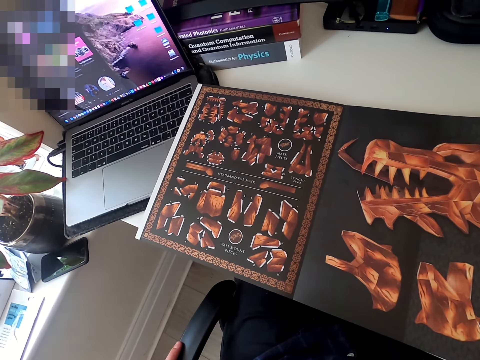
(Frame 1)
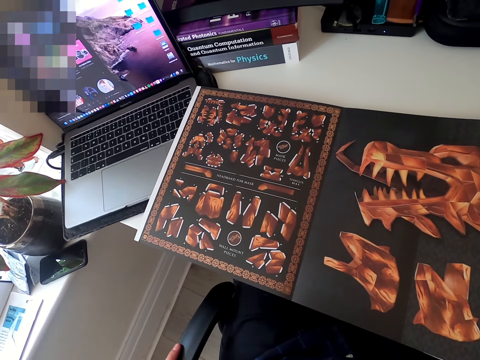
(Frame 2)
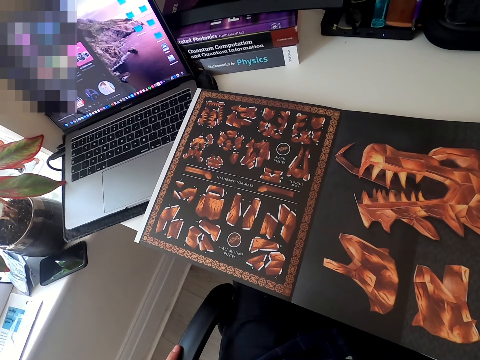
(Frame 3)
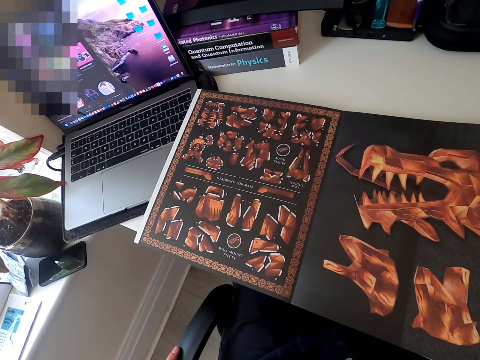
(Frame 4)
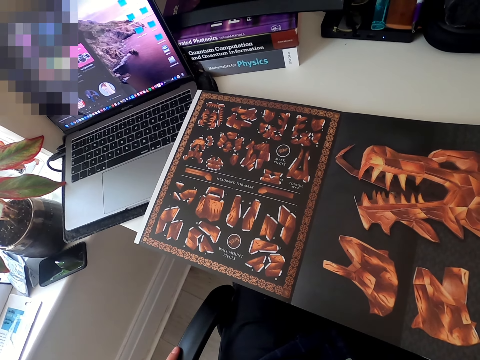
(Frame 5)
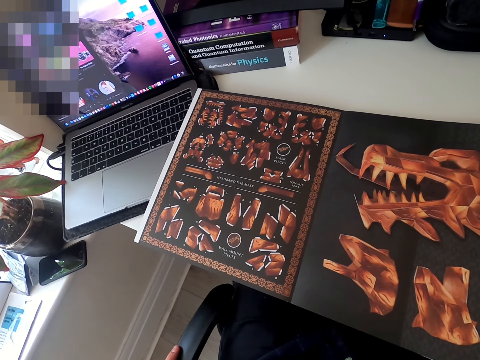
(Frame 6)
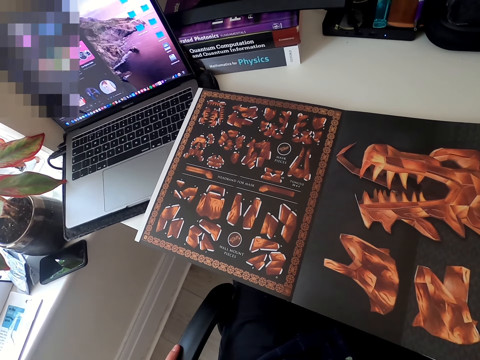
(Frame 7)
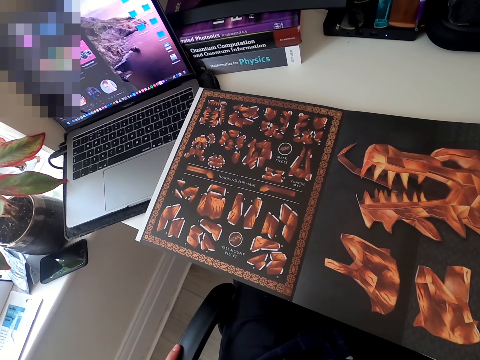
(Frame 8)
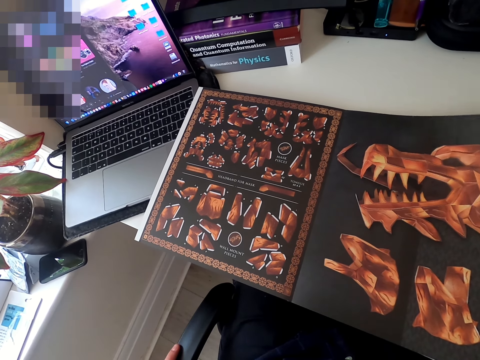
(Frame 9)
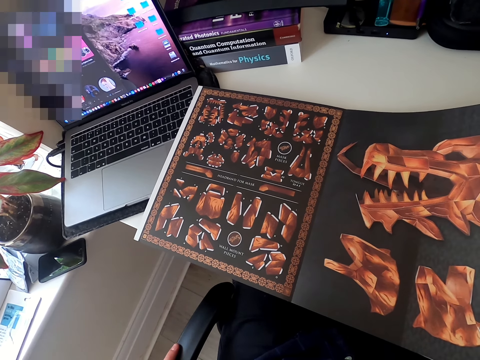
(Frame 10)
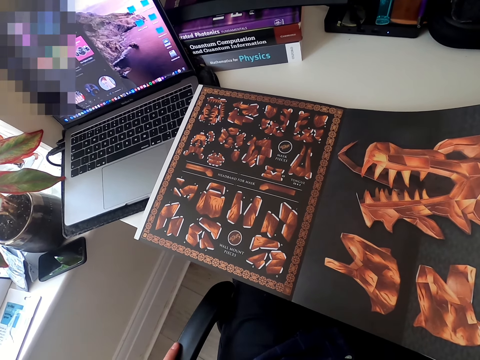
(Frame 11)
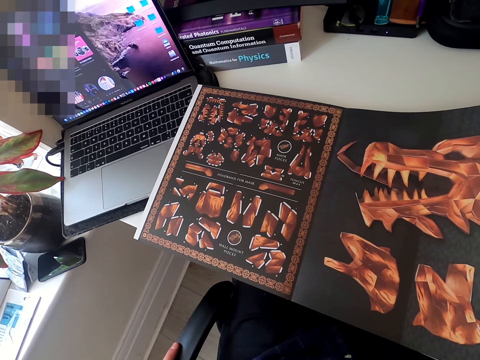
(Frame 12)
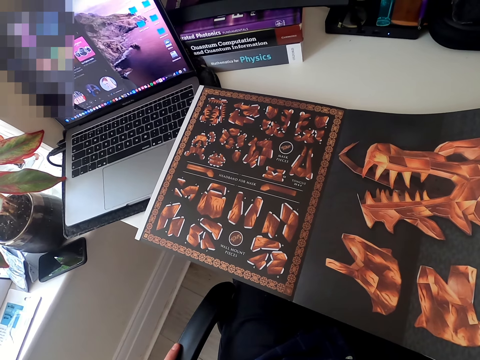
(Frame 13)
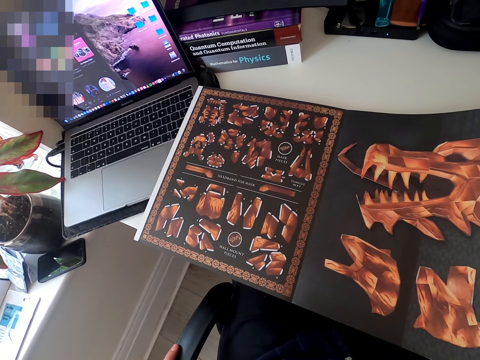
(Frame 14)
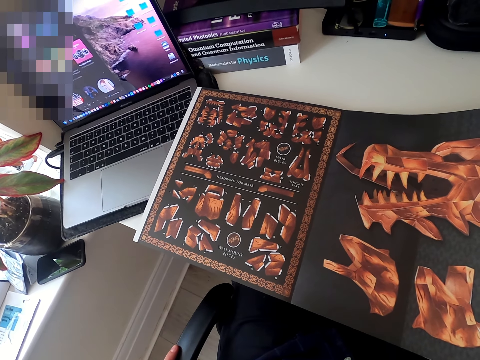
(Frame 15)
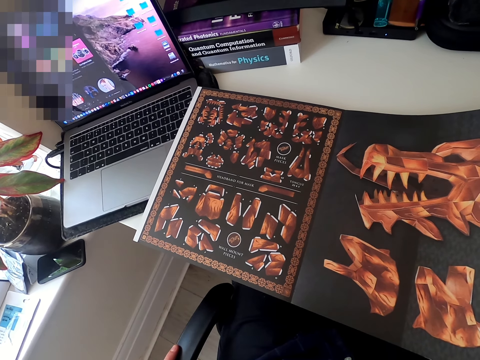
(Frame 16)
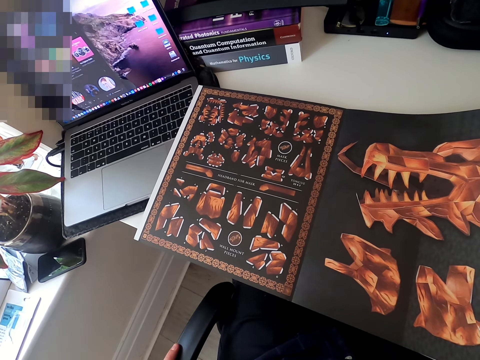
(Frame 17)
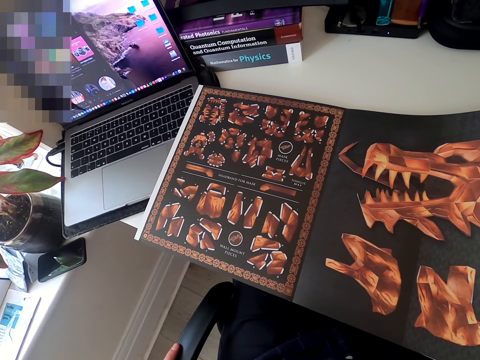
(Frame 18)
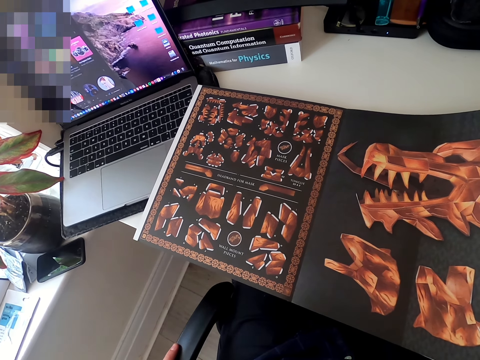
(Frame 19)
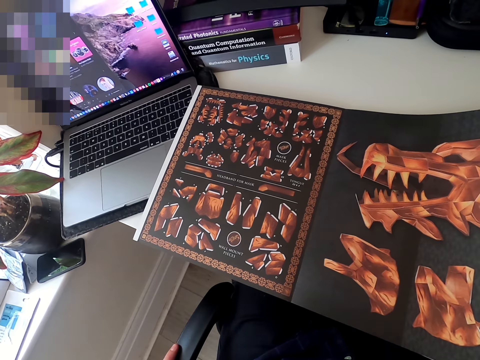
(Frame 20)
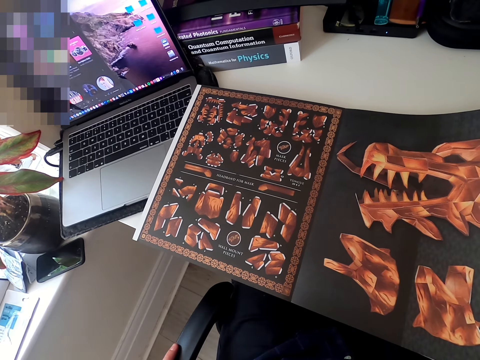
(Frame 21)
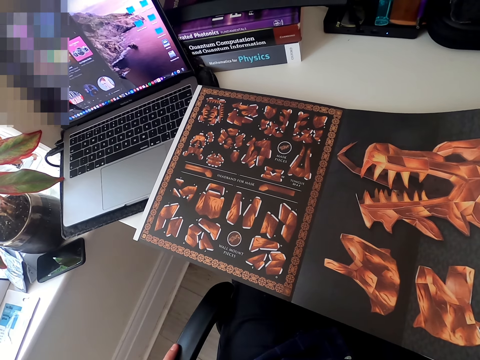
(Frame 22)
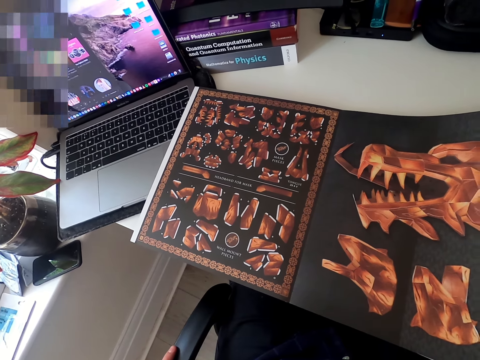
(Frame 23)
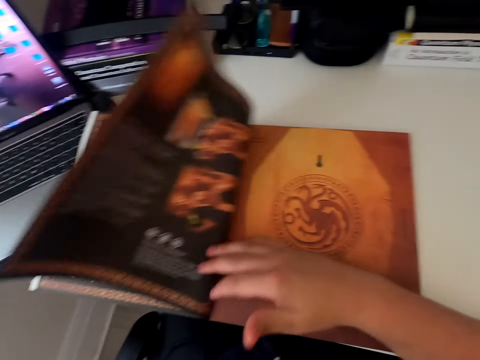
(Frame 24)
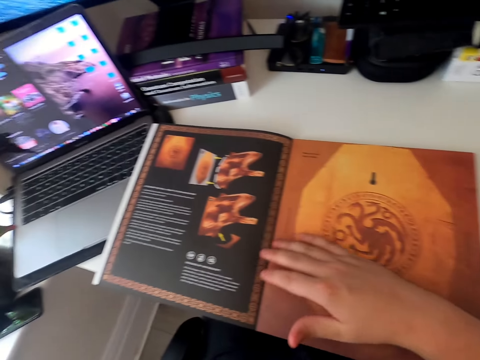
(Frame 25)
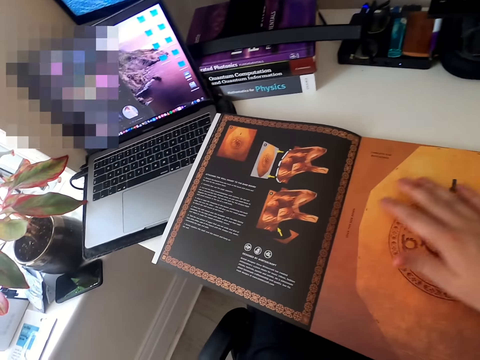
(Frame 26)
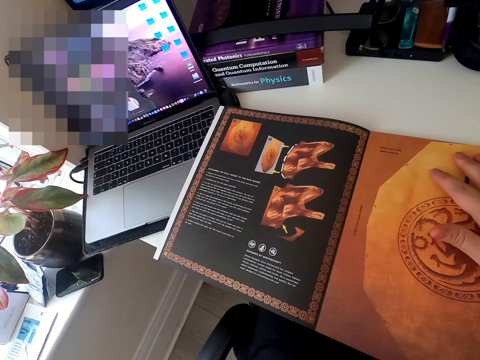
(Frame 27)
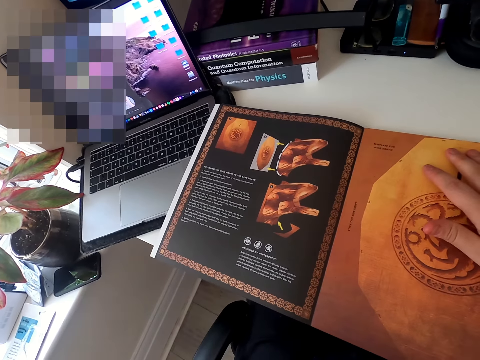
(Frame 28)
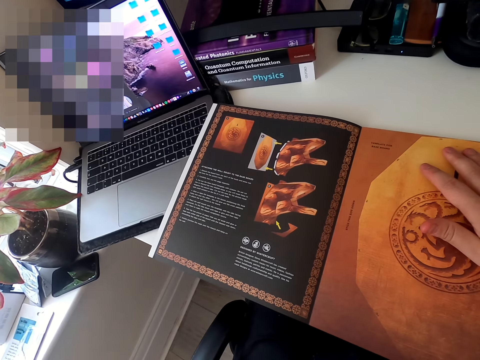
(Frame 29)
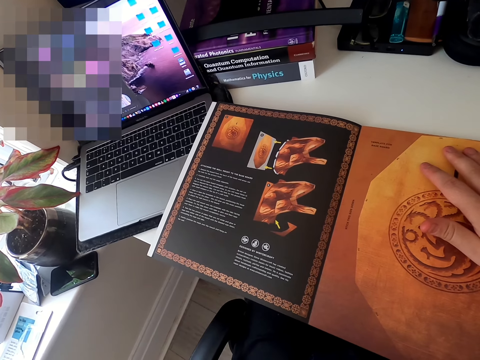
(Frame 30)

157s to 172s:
The camera wearer touches the paper craft book and stares at the paper craft book. They open the next page of the card board book. They touch the paper craft.

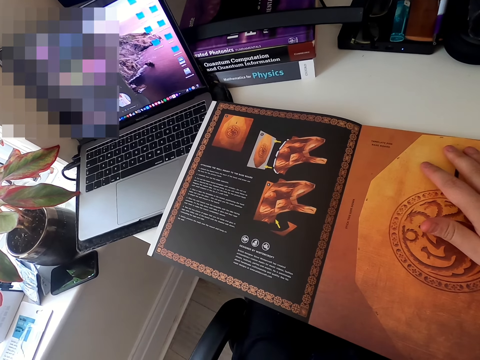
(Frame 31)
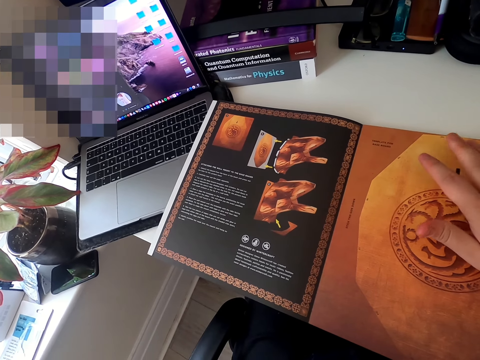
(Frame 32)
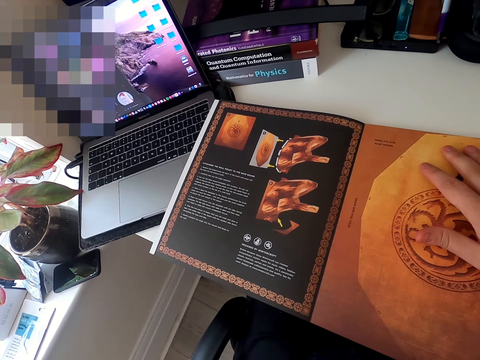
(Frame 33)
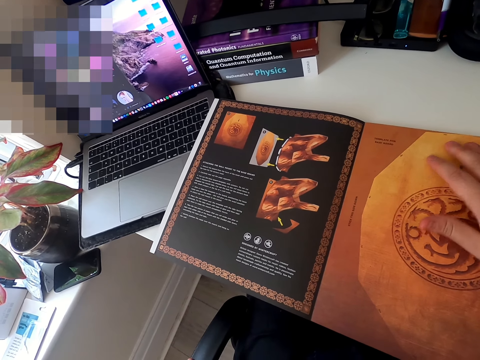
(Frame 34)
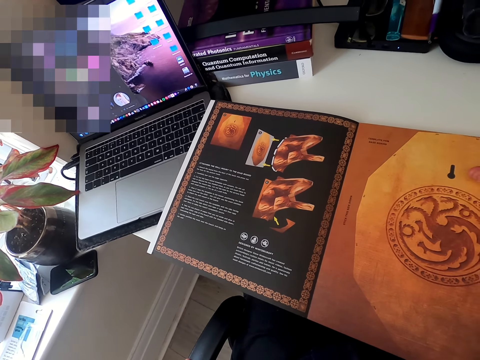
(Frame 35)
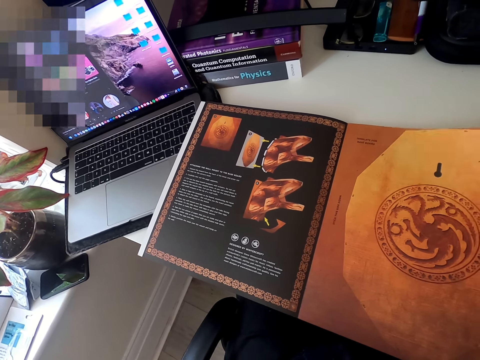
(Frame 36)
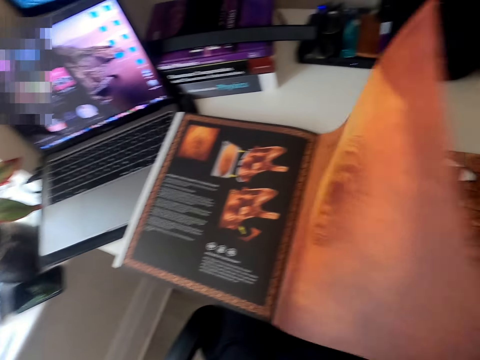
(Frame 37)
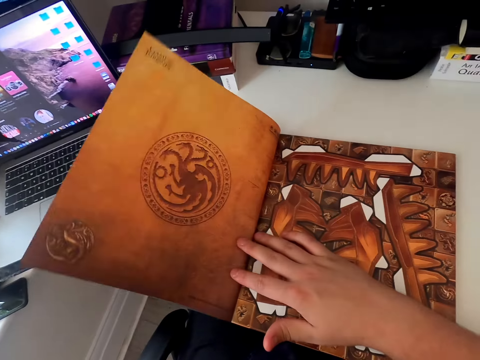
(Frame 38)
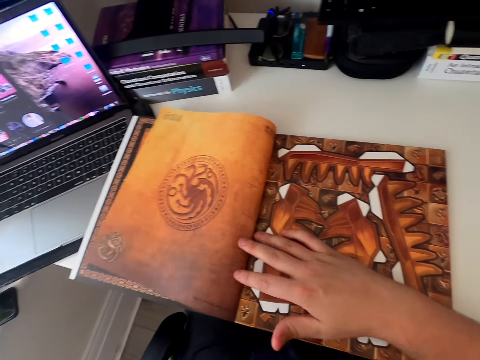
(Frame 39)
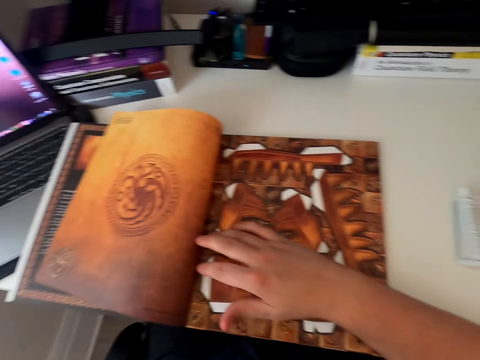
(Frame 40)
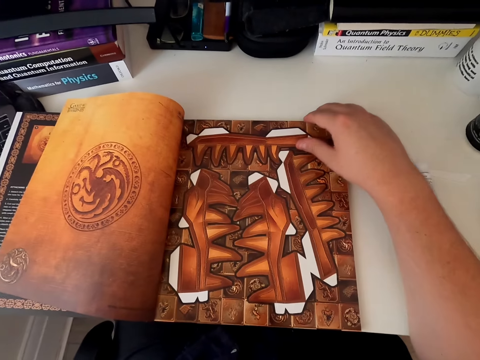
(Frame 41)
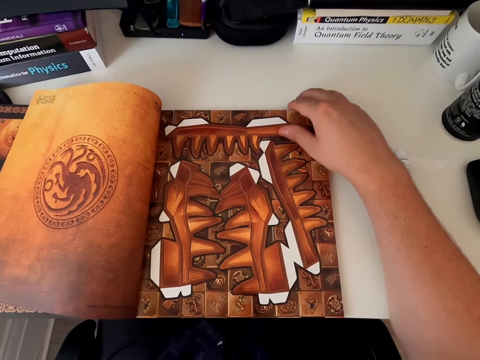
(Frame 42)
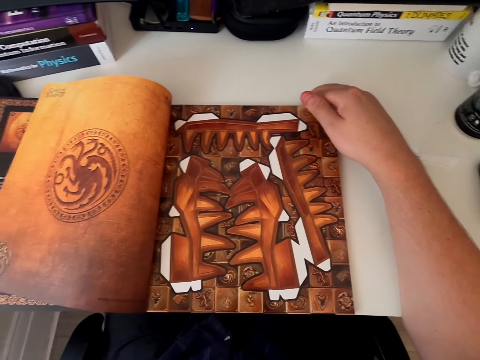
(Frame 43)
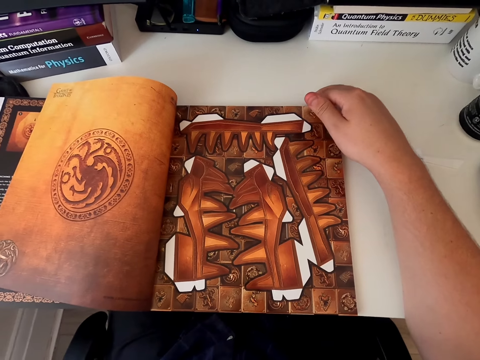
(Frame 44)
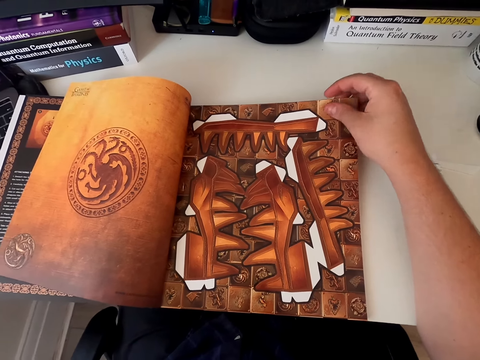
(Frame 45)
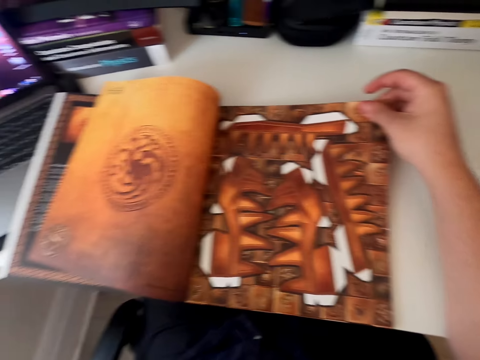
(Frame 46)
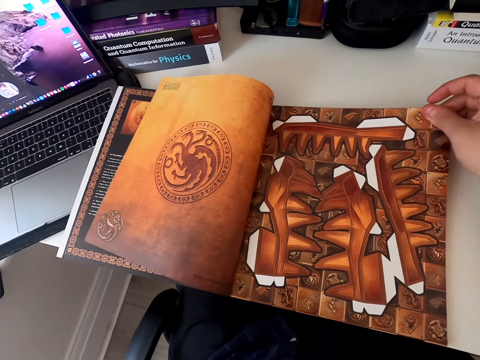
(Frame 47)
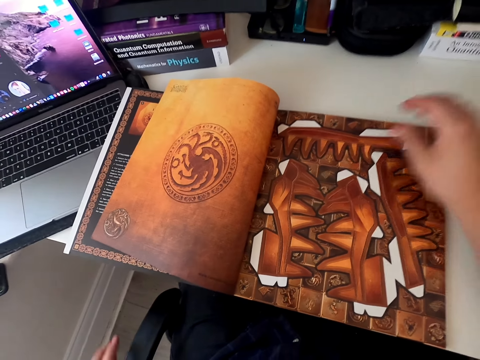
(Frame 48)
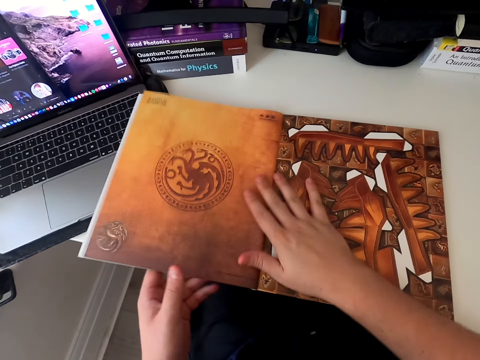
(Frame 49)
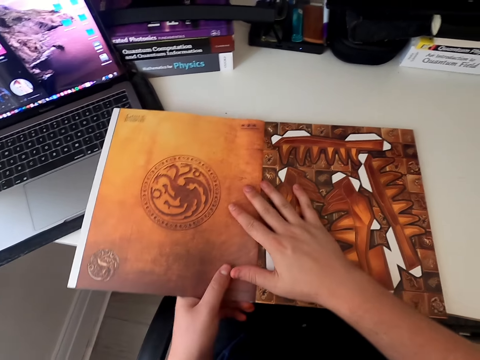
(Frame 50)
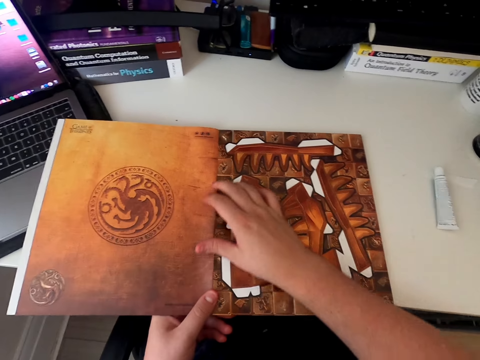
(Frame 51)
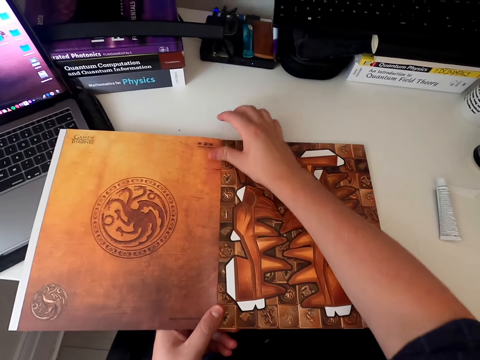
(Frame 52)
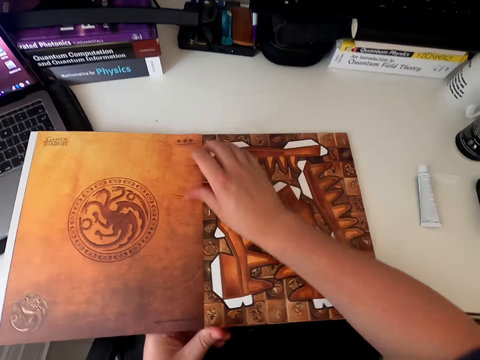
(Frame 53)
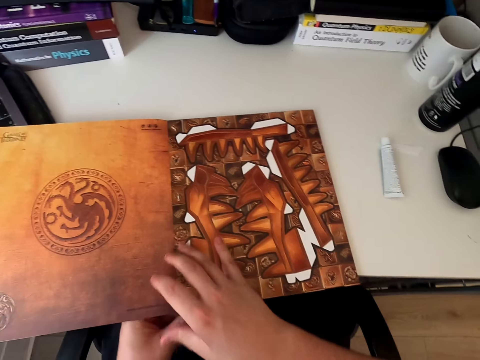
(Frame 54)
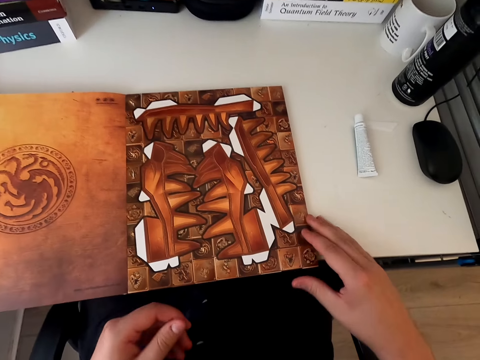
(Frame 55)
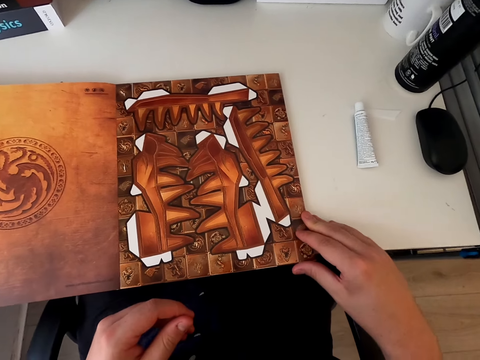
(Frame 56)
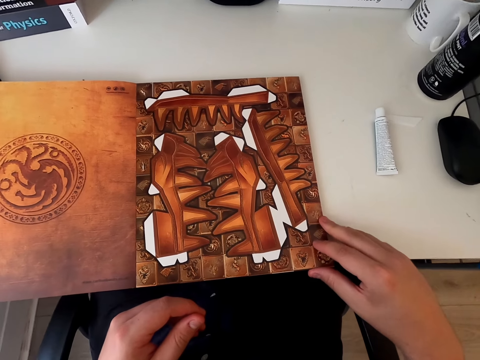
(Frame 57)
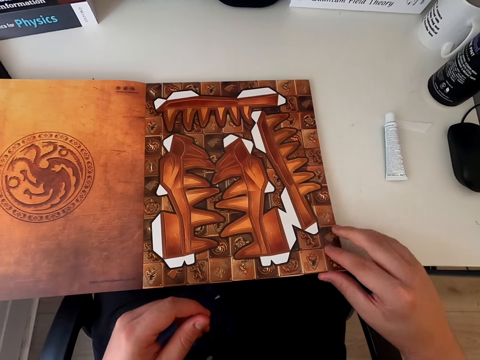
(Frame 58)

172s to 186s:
The camera wearer reads the card board book page. They move hands. They touch the paper craft. They open the next page of the card board book. They touch the paper craft. They touch it again. They look around. They adjust the book page properly. They touch the paper craft and move hands. They touch the book. They touch it again. They move hands.
